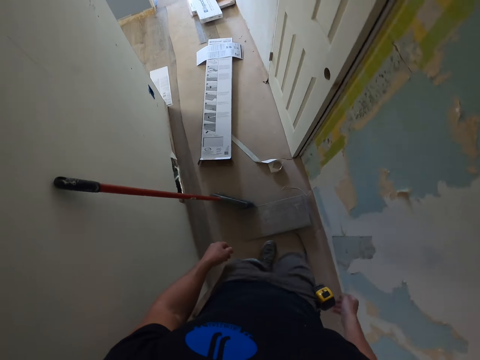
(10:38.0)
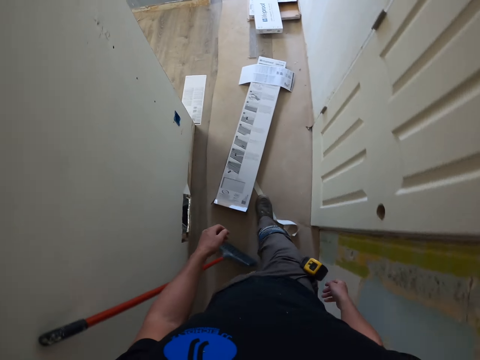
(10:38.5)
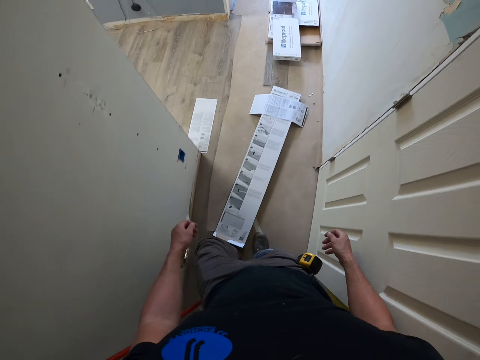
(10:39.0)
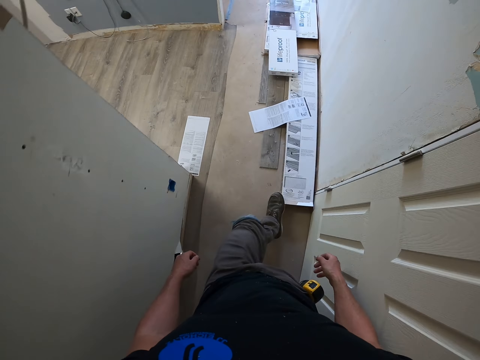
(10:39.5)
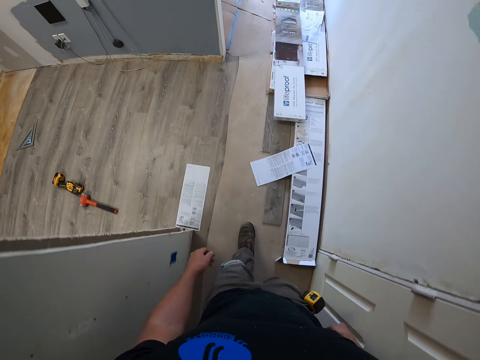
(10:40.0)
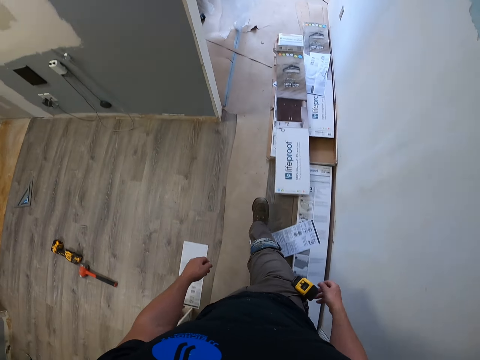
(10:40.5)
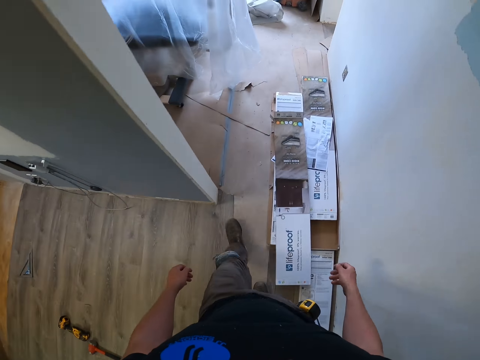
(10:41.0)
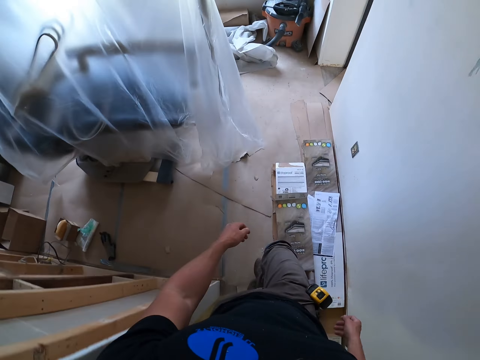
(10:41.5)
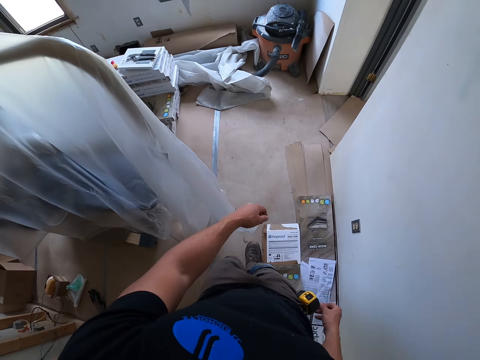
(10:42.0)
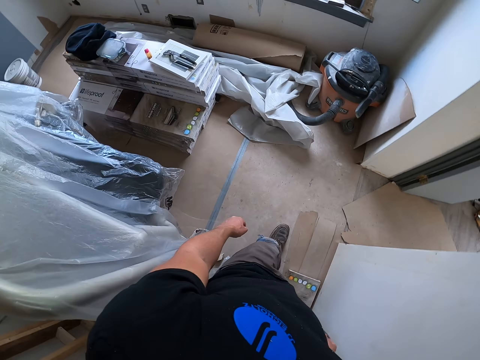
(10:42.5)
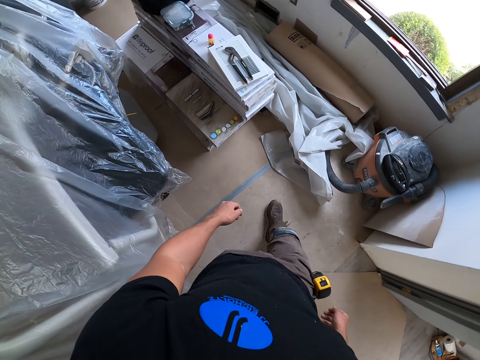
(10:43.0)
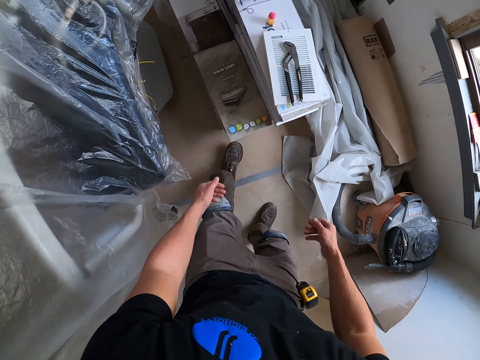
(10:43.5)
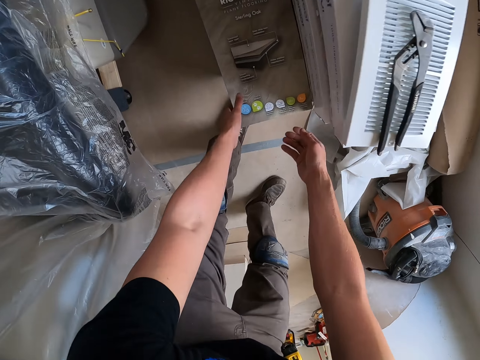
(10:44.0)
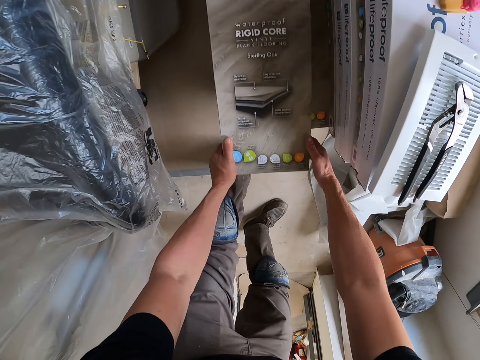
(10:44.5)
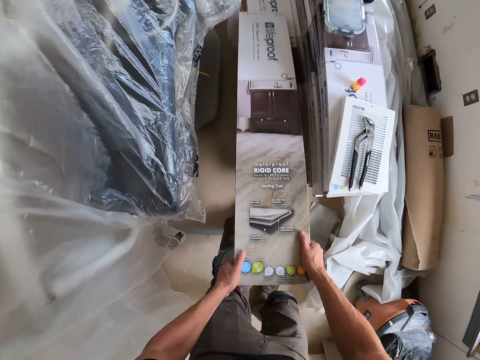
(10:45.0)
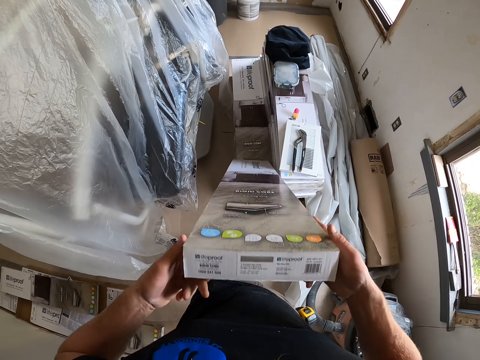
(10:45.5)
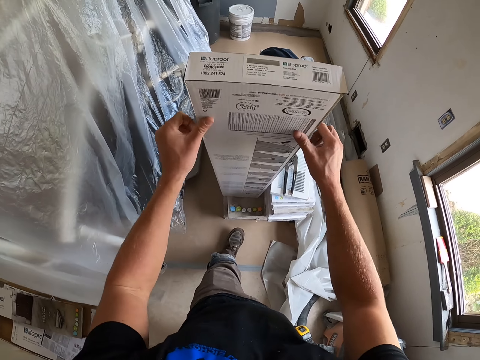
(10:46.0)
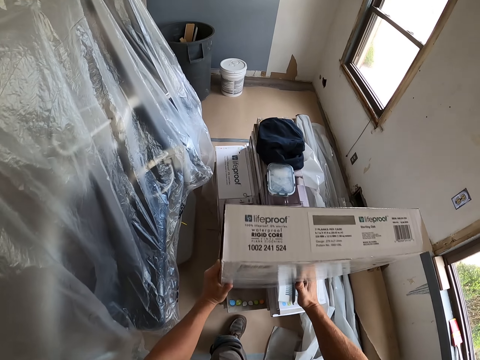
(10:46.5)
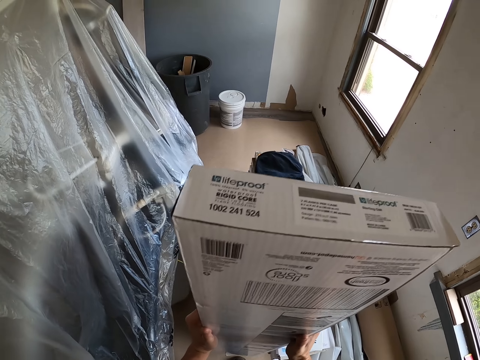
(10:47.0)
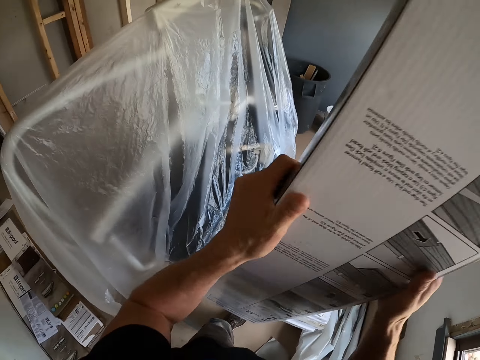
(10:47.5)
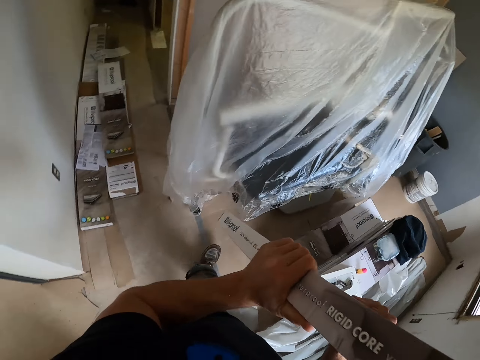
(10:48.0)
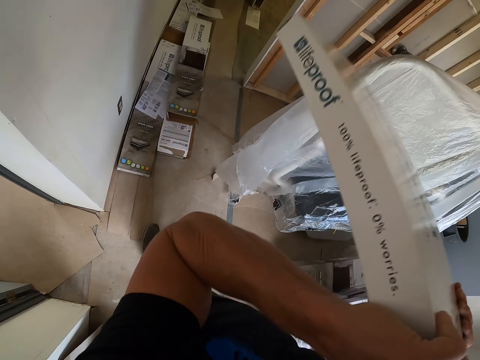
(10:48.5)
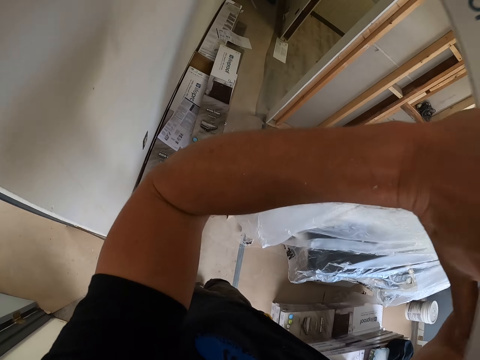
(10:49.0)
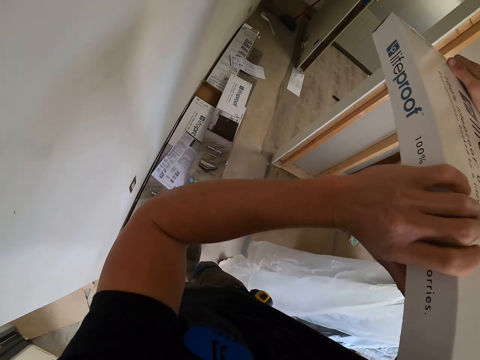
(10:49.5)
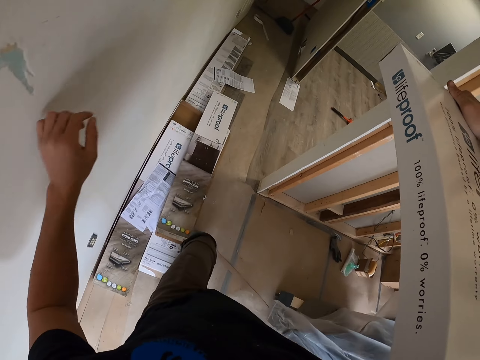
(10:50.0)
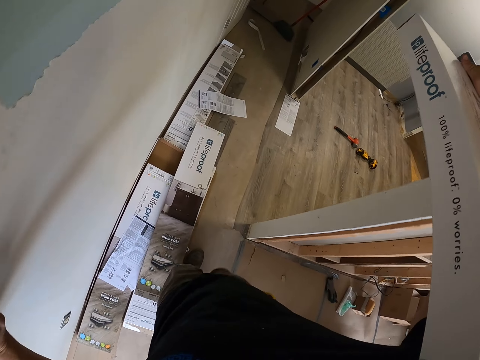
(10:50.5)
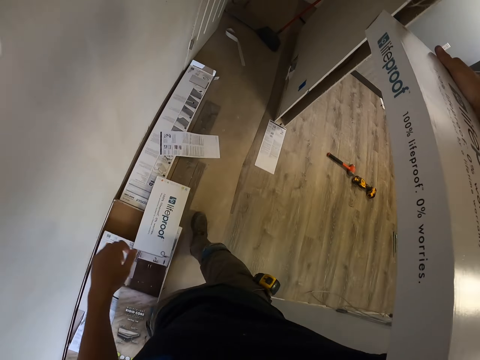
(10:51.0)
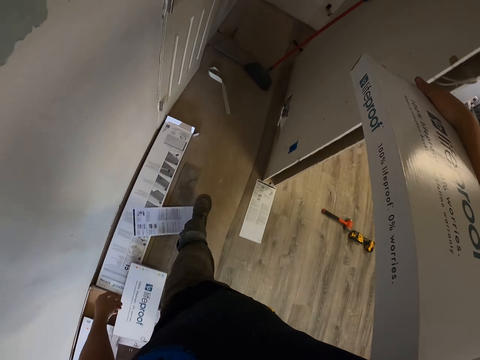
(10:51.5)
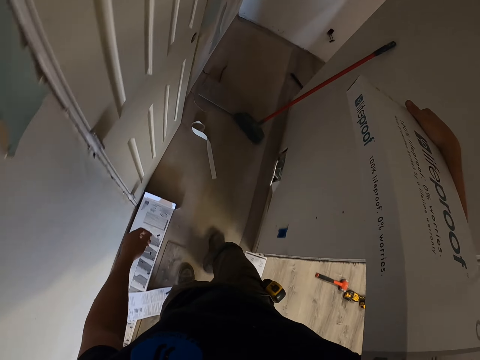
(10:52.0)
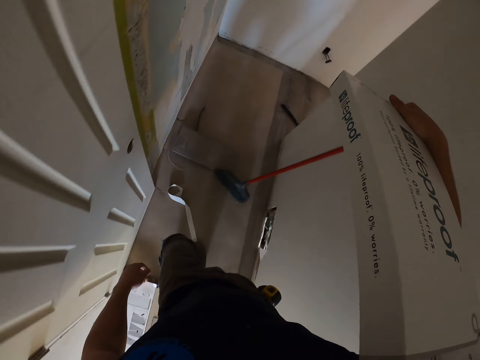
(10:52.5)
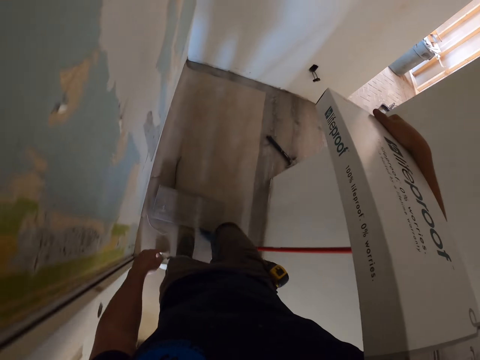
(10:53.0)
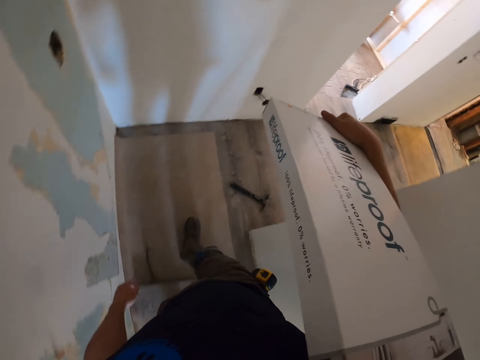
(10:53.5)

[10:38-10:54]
The camera wearer pushes the box with his left leg. He picks up the box of wooden tiles. He lifts the box. He transports the box of wooden tiles to the other room. He walks towards the other room.

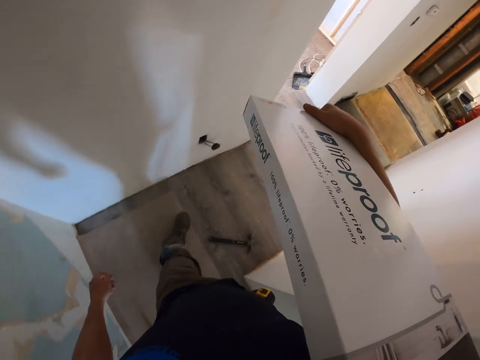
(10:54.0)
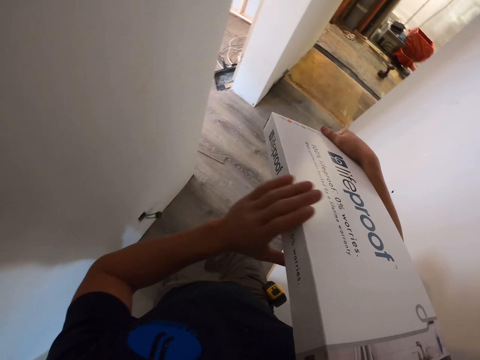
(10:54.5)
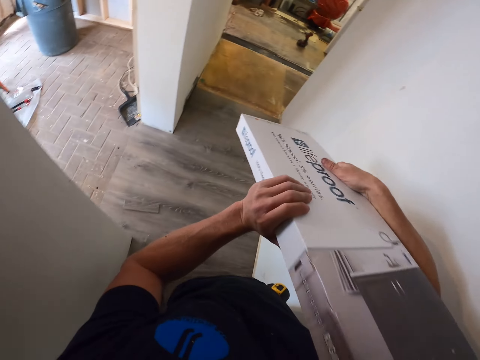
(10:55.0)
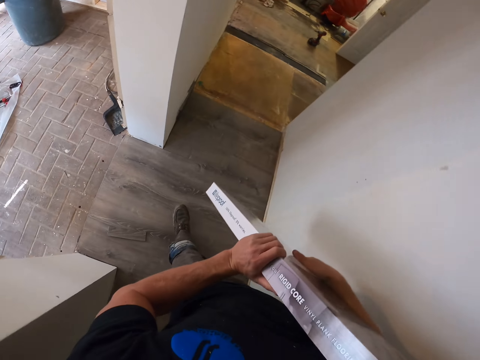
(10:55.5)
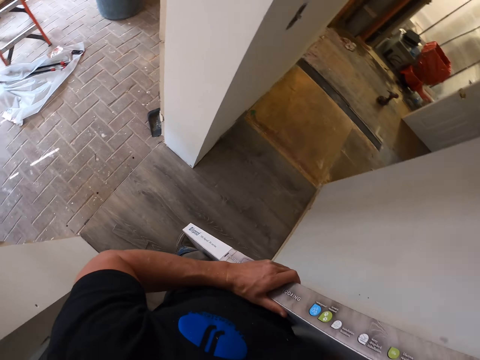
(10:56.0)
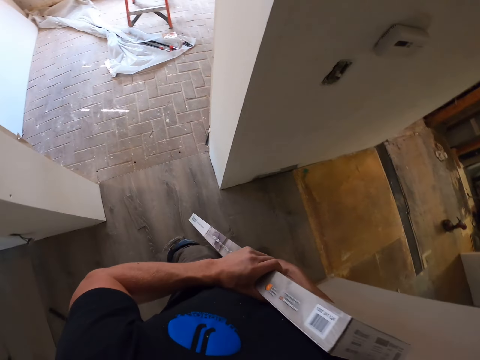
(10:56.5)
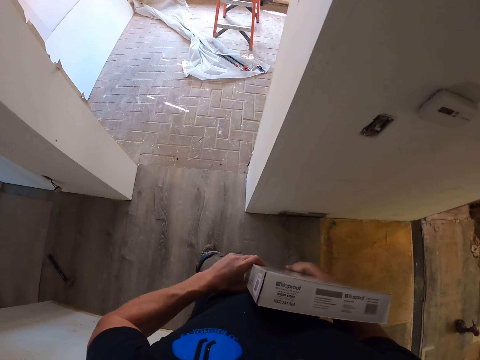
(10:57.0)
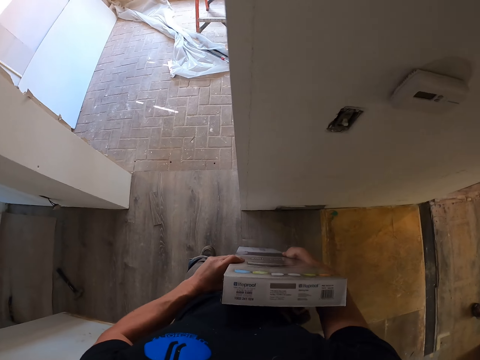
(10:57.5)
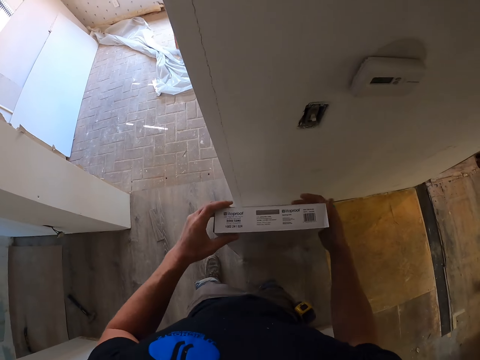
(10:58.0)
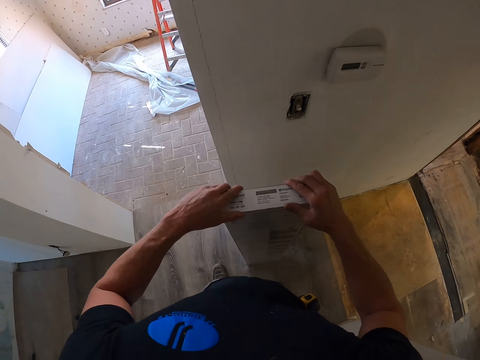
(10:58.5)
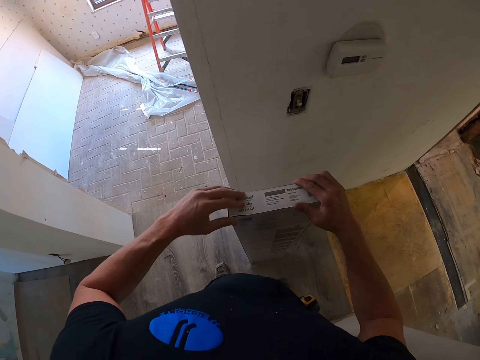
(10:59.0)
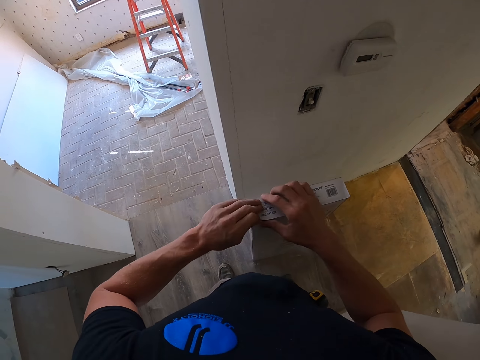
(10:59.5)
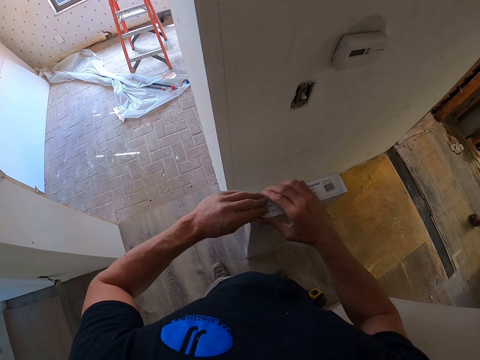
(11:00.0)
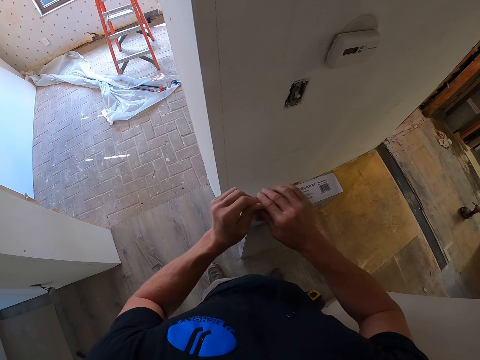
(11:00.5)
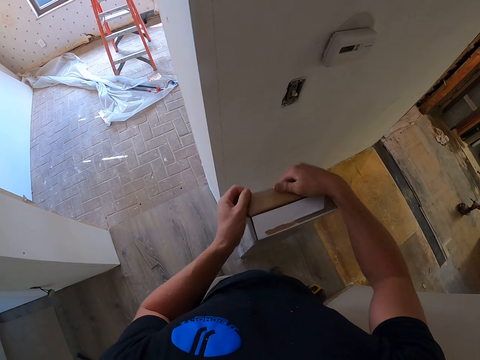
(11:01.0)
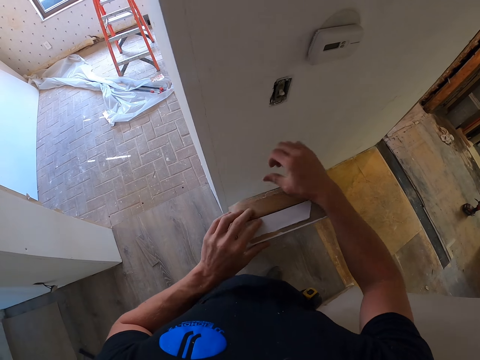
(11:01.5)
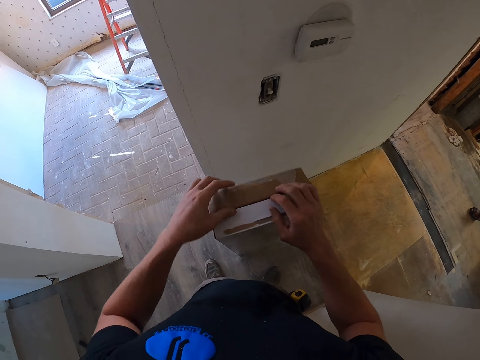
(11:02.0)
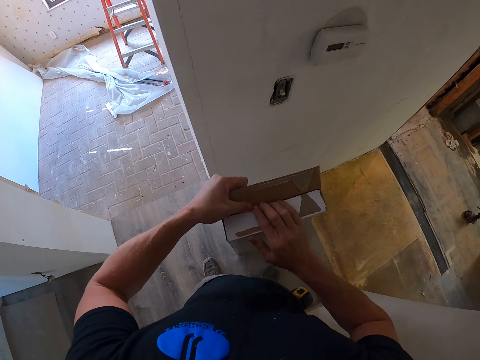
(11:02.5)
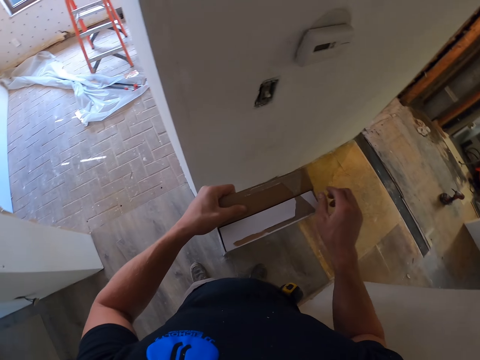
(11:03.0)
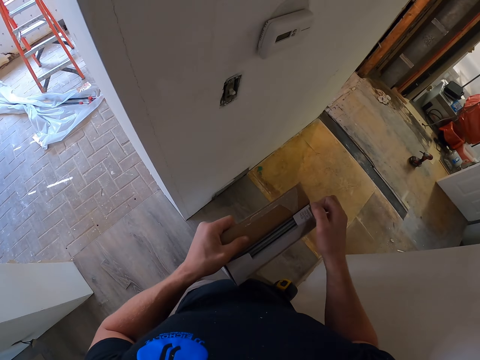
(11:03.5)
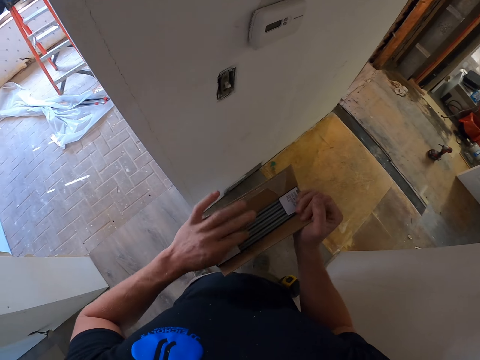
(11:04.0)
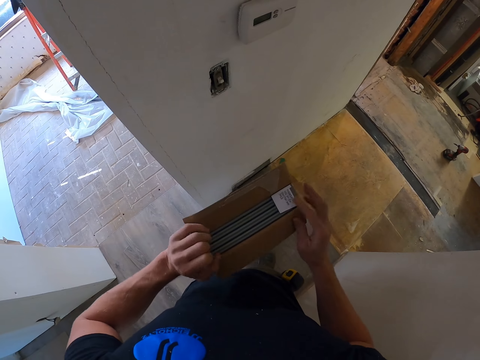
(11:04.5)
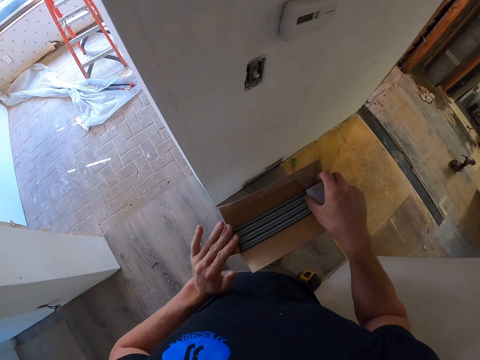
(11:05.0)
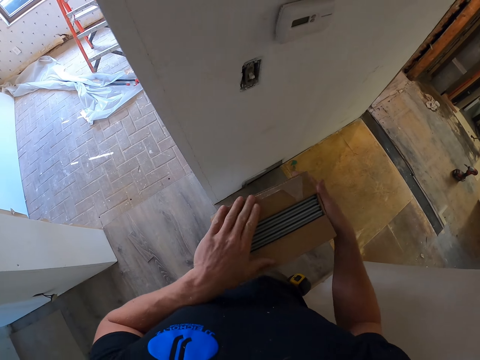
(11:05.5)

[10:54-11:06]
The camera wearer puts the box of wooden tiles on the floor. They open the box of wooden tiles.
